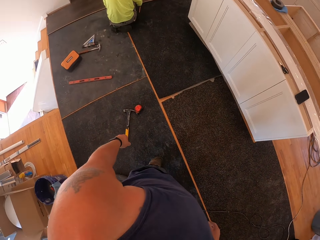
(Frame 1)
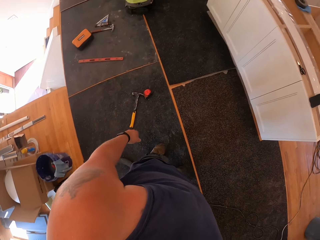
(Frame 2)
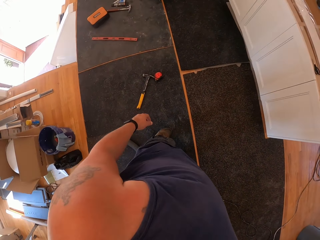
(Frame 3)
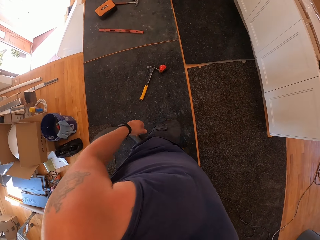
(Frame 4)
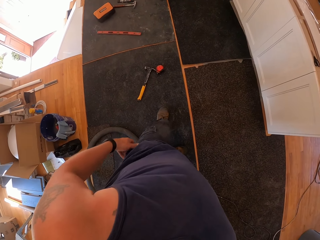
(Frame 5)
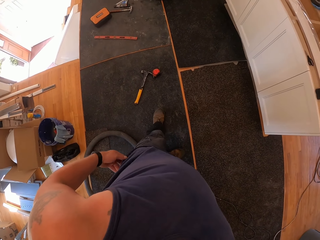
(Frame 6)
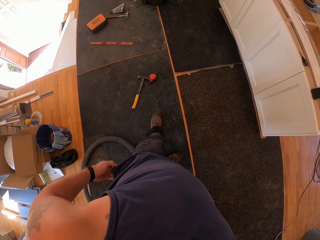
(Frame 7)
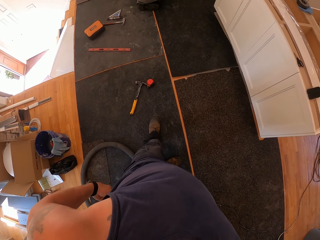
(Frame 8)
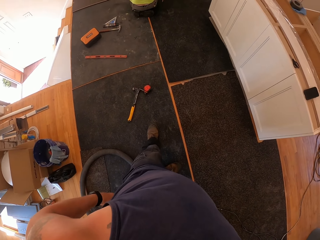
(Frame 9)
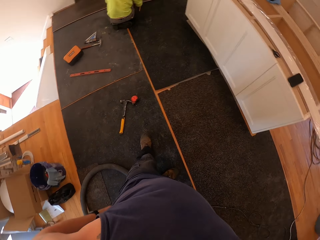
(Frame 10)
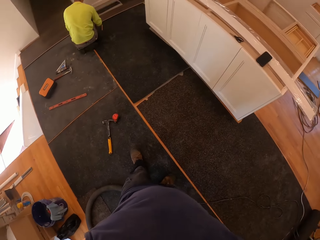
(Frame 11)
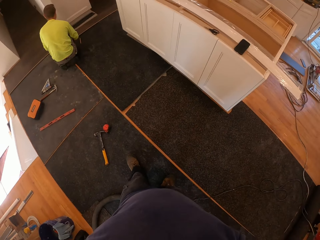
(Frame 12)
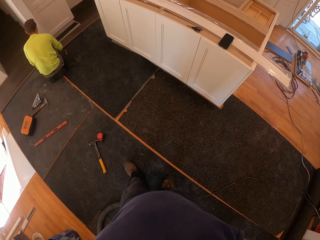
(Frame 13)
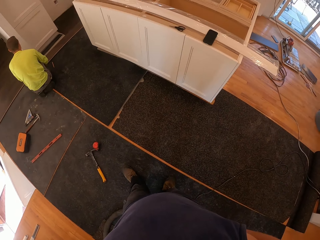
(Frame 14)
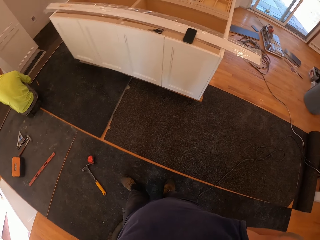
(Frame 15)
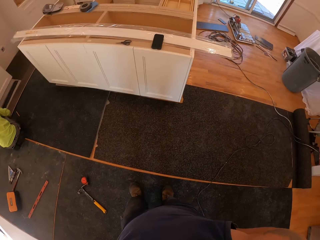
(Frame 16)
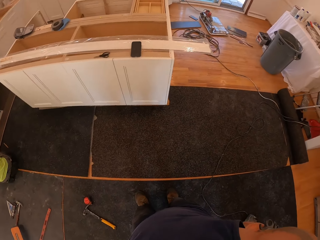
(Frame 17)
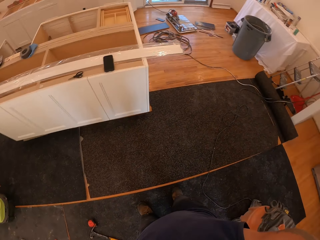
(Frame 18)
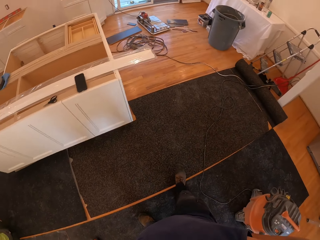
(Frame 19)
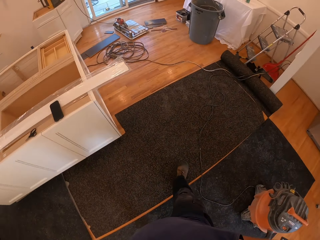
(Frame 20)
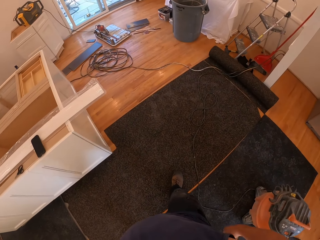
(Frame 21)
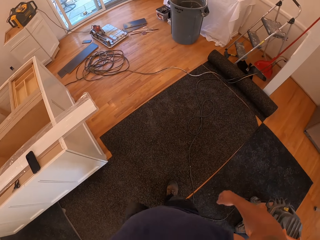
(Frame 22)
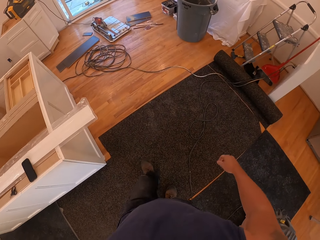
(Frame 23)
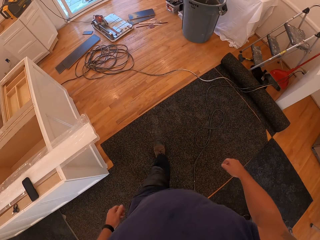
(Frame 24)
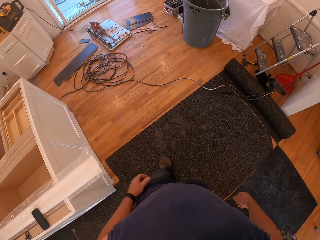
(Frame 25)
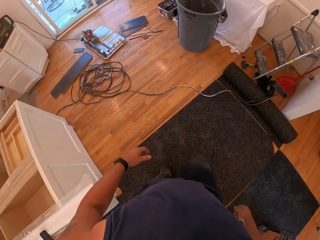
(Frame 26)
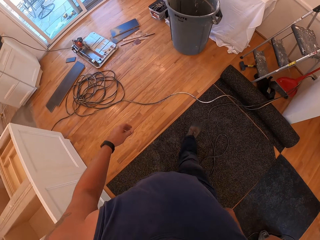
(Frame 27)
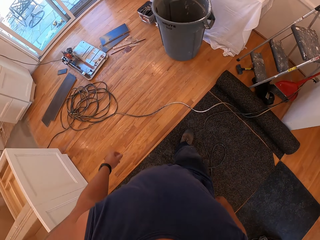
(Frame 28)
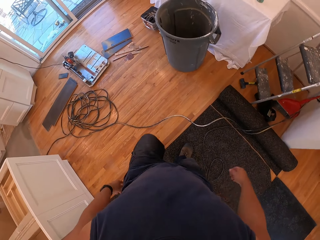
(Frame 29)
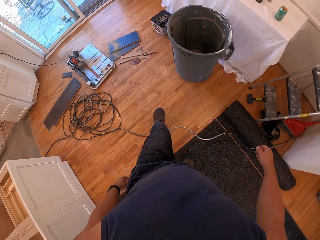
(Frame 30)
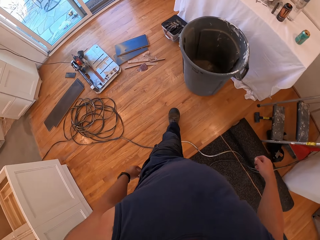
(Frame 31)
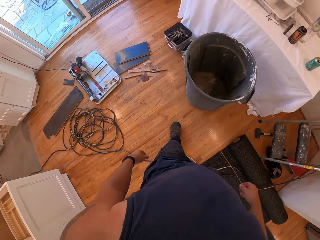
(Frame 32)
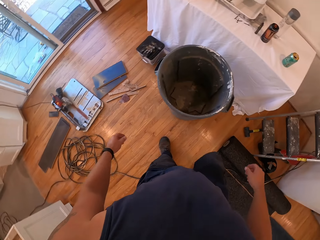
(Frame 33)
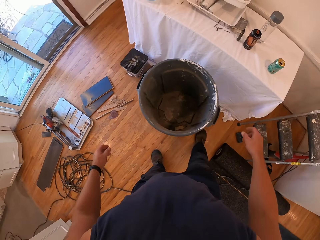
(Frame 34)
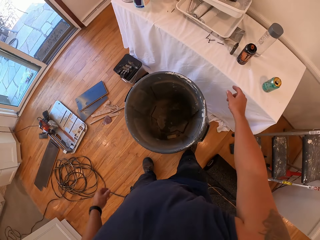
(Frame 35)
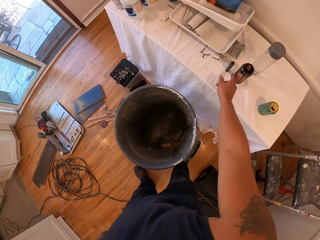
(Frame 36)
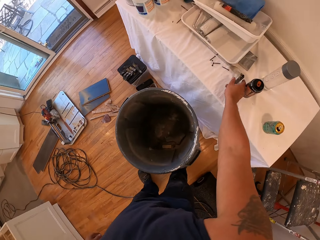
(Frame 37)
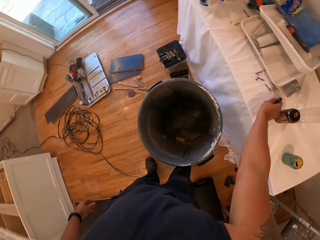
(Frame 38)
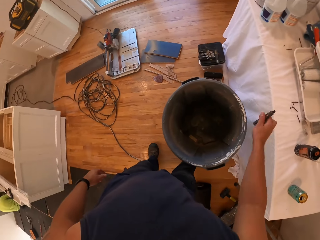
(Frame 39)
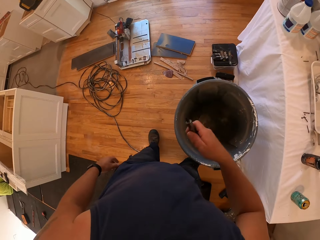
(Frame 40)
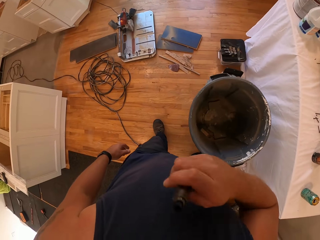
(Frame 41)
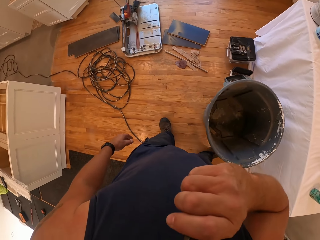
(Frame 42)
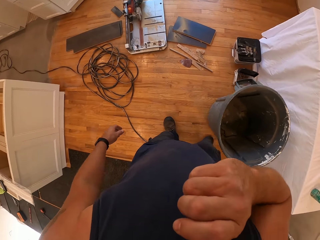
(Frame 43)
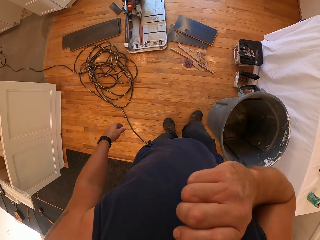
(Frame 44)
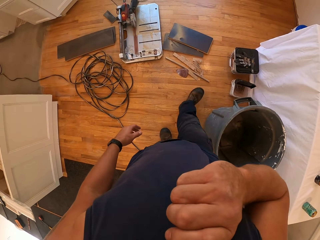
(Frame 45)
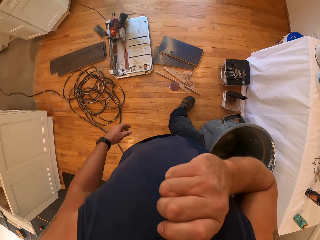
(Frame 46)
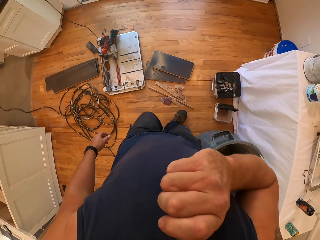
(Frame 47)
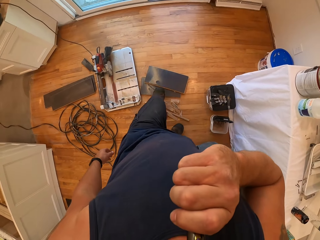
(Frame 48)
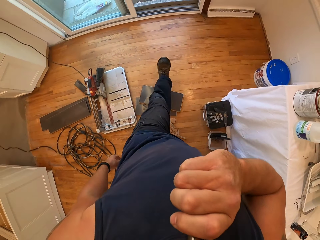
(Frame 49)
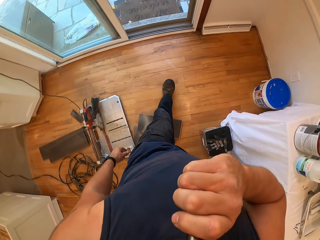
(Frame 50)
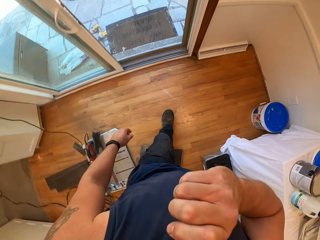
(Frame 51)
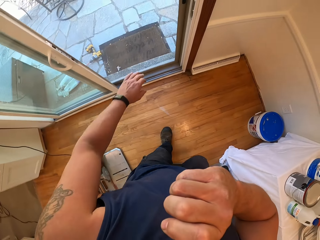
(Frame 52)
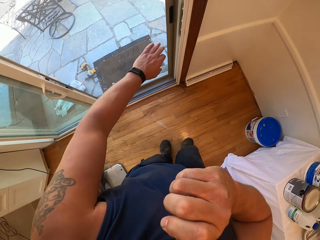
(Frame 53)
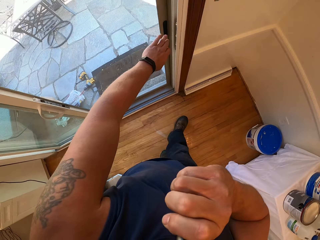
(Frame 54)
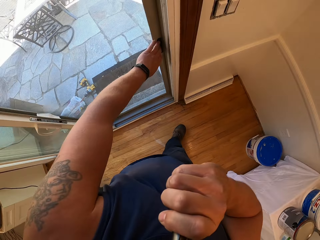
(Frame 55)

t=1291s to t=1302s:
The camera wearer looks around the room. He puts his left hand in the left pocket of his trousers. He walks to a table. He walks around the room. He picks up an e-cigarette or vape pen from the table with his left hand. He inhales the e-cigarette in the mouth. He places the vape pen in his mouth. He walks around the room. He walks towards a door.

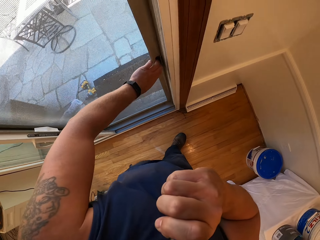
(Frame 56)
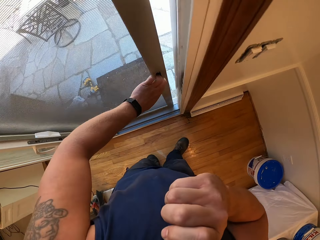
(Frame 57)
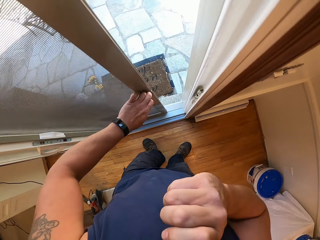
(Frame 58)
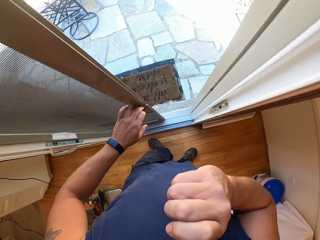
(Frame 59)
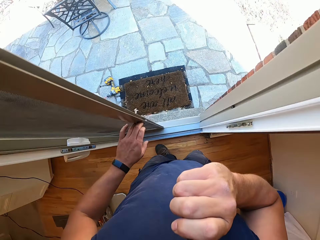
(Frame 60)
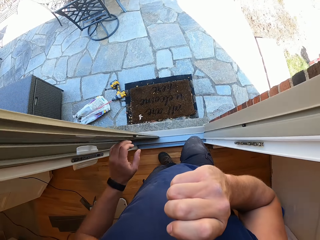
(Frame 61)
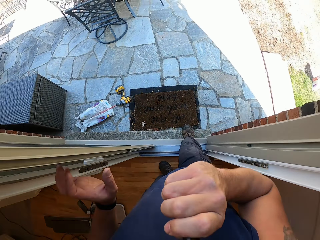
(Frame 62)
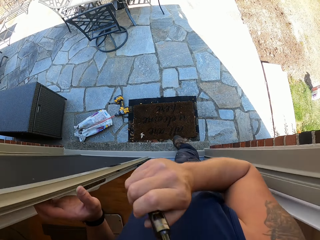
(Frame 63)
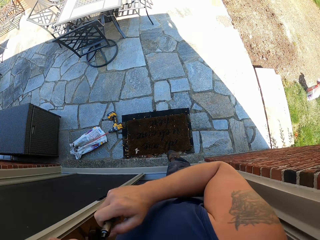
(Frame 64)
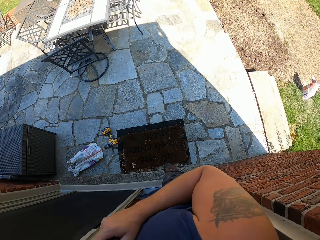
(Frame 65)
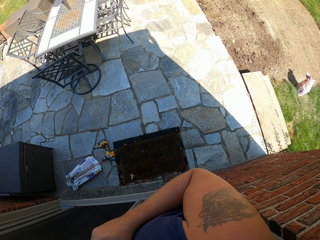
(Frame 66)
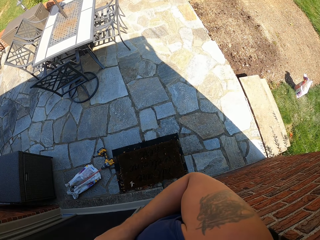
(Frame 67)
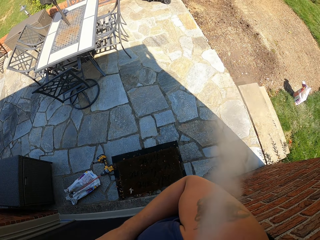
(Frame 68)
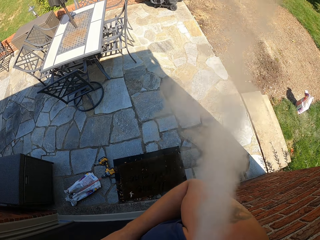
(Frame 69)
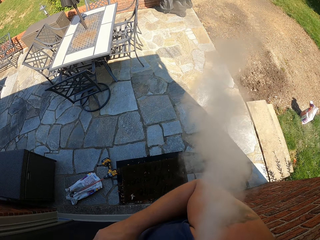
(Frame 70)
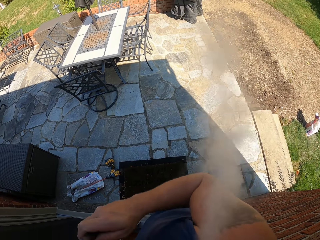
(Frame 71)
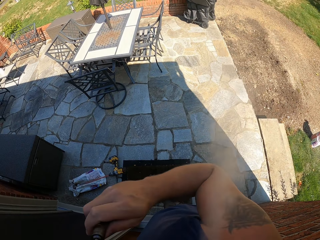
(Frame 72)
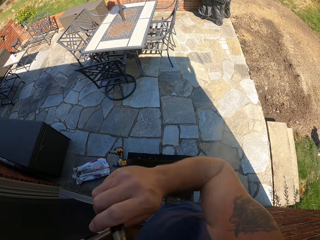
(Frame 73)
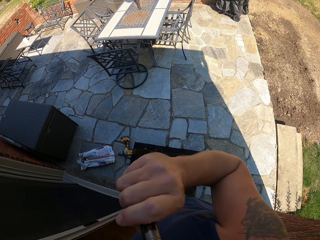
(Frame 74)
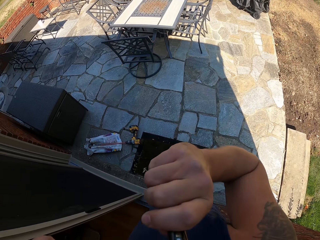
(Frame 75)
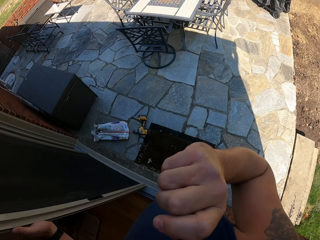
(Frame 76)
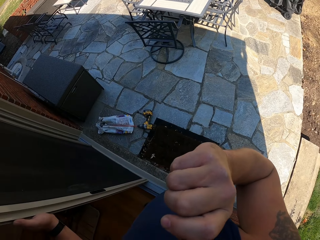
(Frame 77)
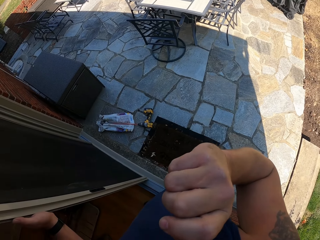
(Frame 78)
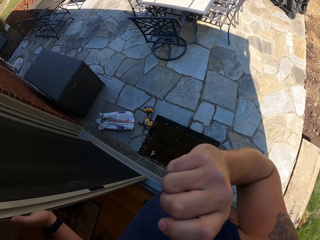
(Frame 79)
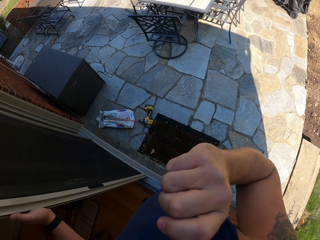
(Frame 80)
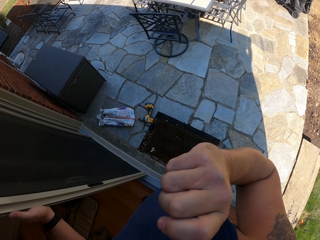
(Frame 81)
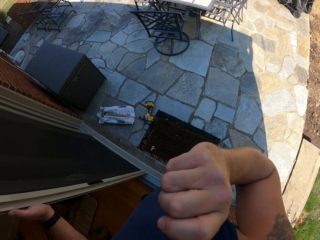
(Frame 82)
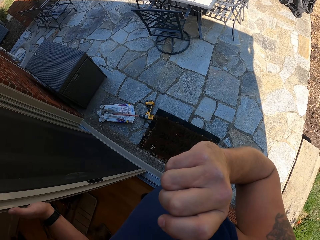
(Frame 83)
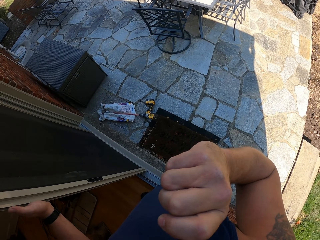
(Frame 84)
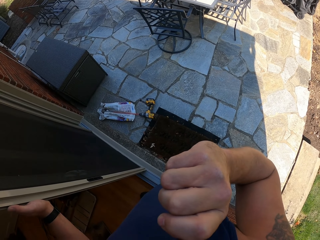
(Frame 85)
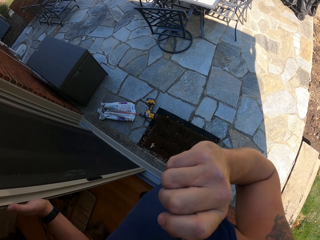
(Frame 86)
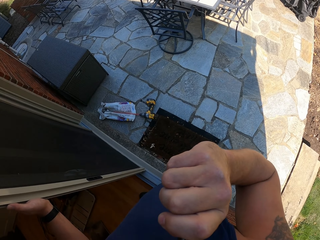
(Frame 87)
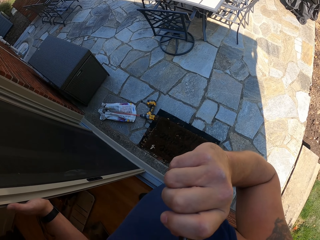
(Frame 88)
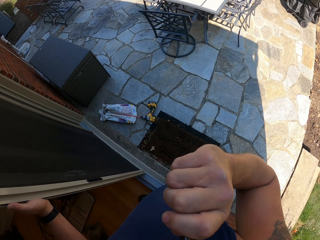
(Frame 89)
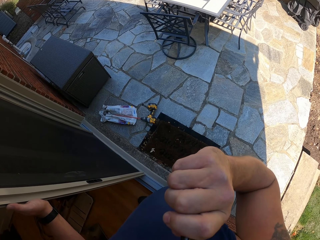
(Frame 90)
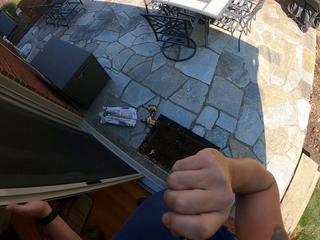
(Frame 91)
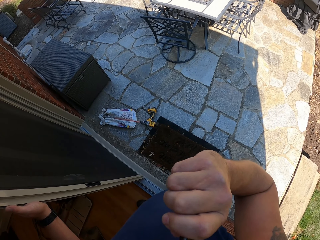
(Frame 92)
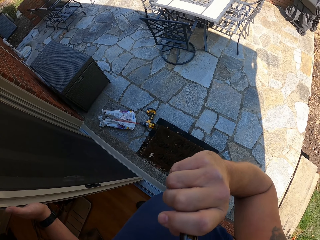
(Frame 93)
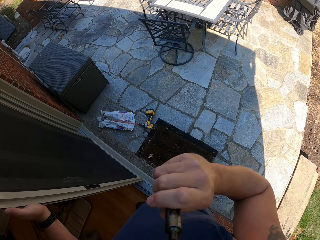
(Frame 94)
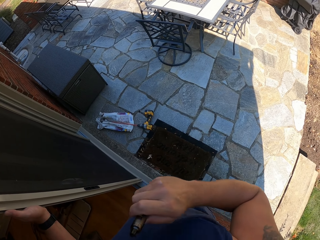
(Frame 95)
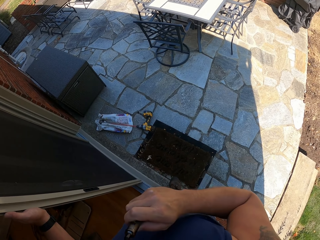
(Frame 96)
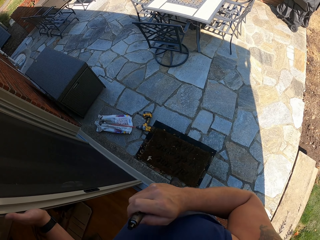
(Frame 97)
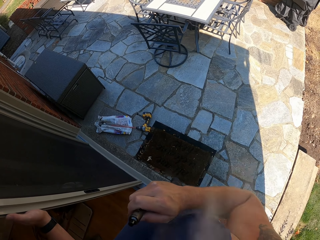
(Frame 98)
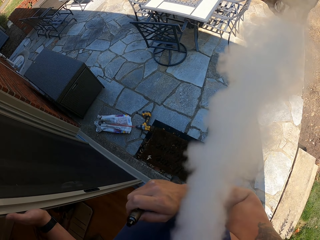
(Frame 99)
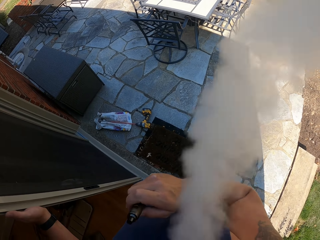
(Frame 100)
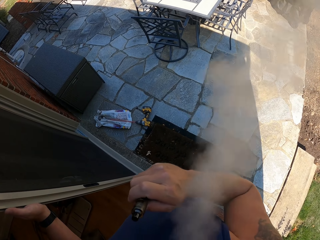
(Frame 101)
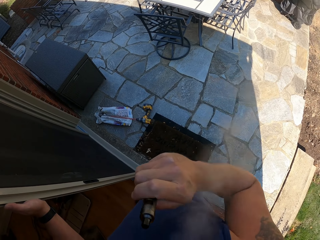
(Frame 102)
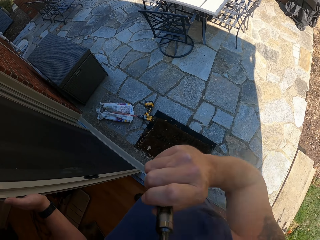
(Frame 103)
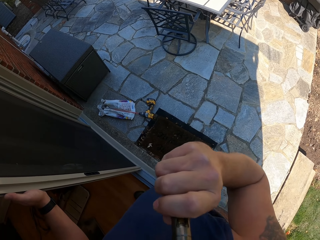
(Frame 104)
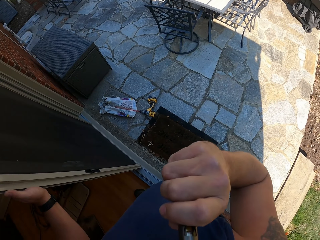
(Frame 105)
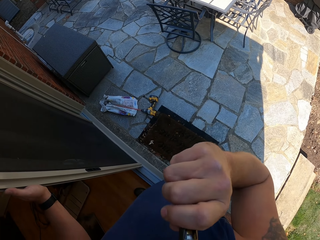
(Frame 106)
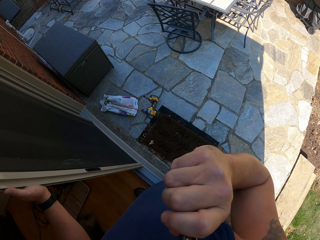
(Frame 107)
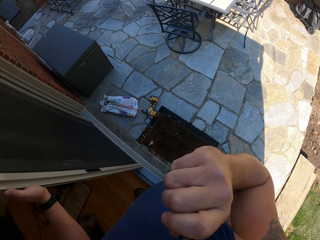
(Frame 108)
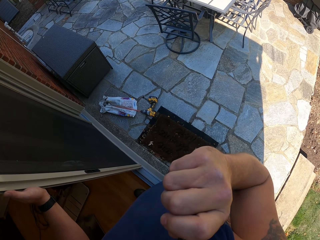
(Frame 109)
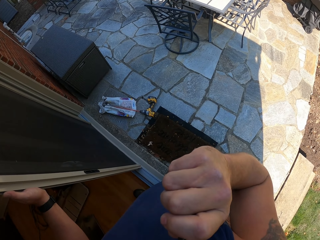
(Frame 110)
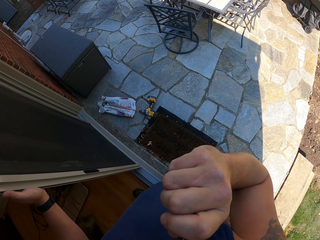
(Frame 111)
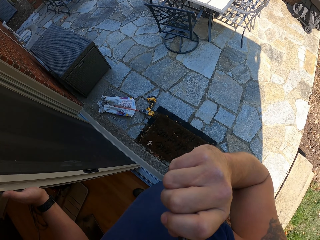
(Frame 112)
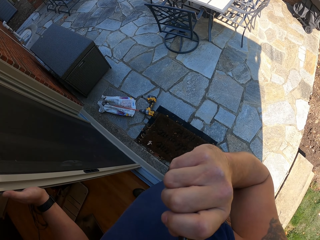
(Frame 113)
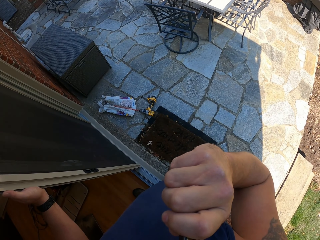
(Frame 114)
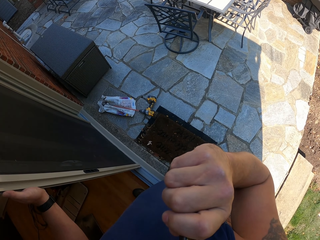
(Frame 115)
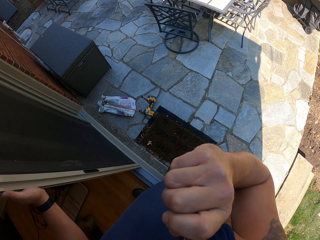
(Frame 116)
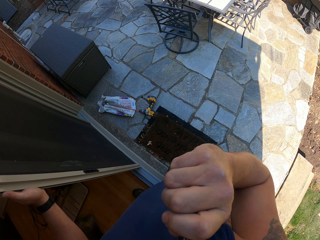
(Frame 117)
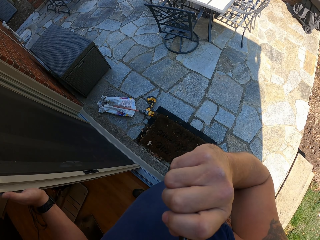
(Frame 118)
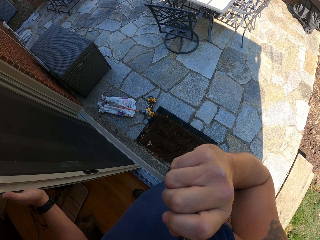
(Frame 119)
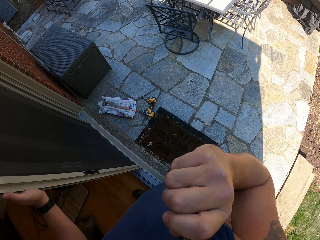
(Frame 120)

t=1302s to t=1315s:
The camera wearer opens the door with the left hand. They smoke the vape pen or e-cigarette. They puff out smoke from the mouth. They inhale the e-cigarette in the mouth. They puff out smoke from the mouth. They inhale the e-cigarette in the mouth.
